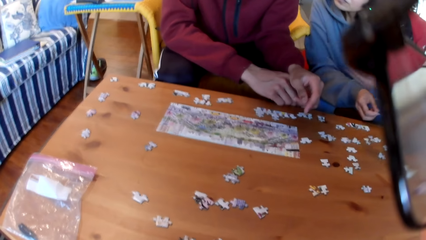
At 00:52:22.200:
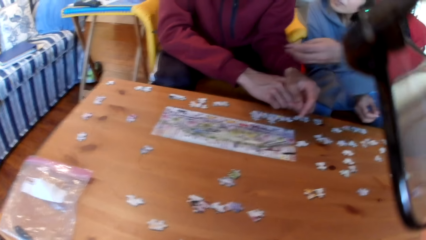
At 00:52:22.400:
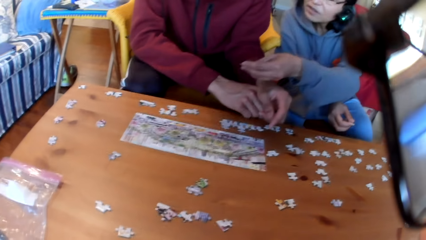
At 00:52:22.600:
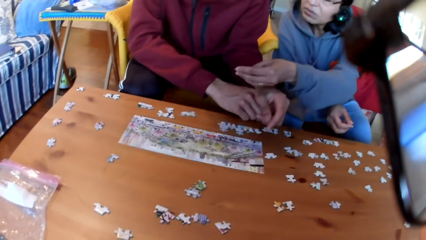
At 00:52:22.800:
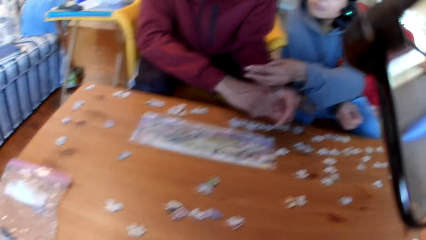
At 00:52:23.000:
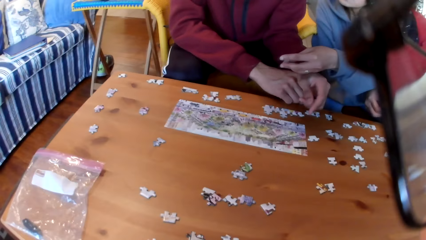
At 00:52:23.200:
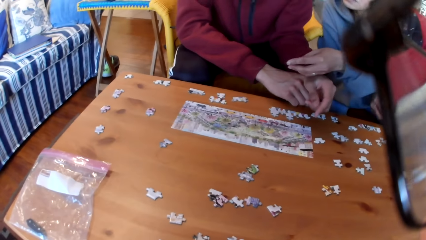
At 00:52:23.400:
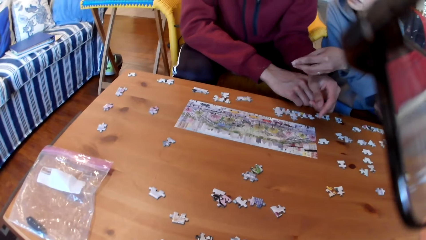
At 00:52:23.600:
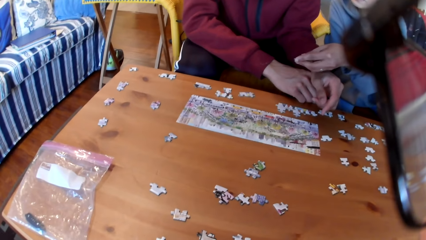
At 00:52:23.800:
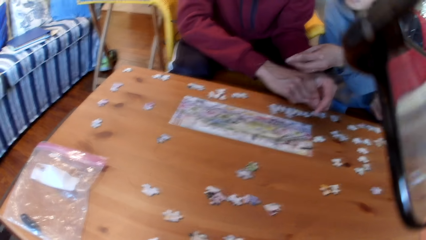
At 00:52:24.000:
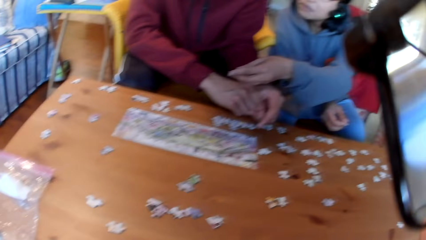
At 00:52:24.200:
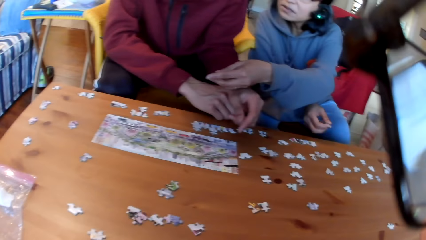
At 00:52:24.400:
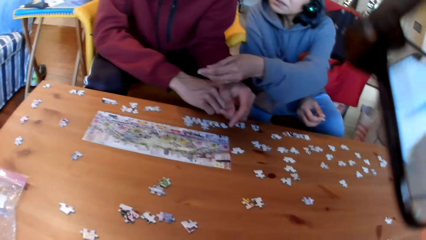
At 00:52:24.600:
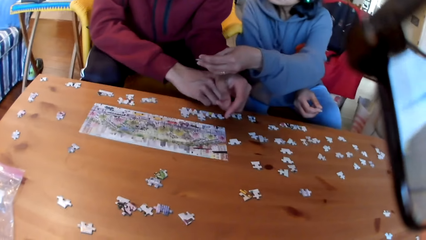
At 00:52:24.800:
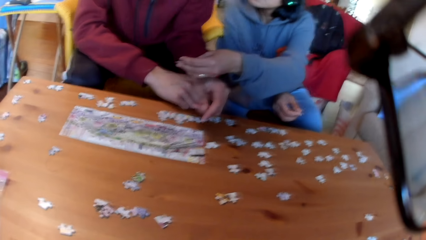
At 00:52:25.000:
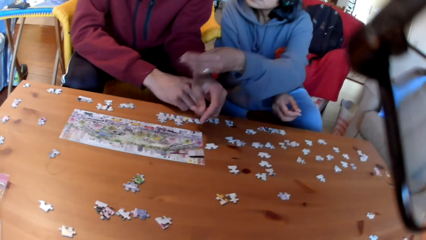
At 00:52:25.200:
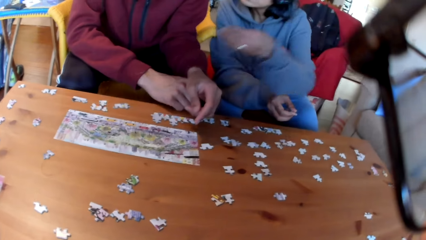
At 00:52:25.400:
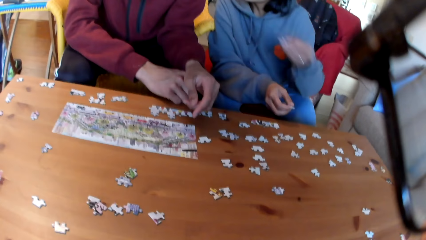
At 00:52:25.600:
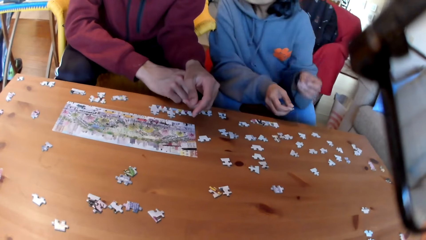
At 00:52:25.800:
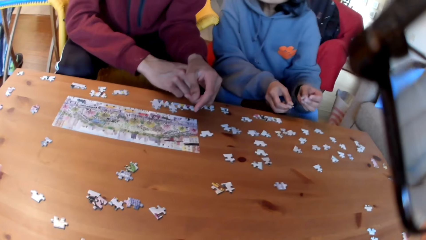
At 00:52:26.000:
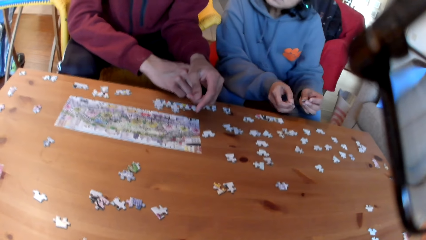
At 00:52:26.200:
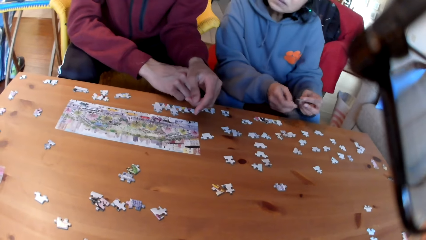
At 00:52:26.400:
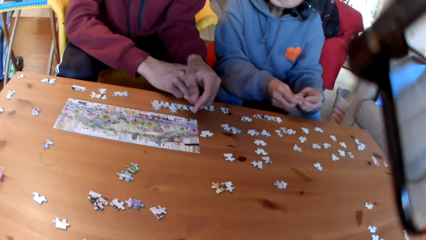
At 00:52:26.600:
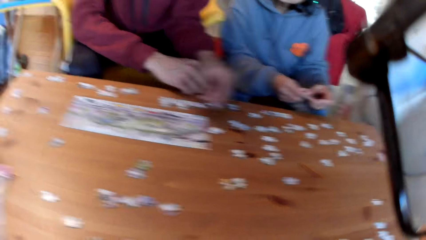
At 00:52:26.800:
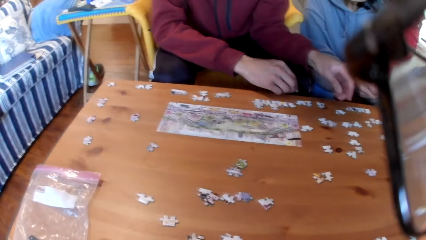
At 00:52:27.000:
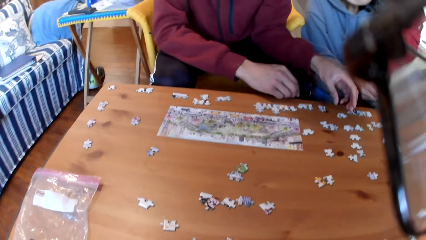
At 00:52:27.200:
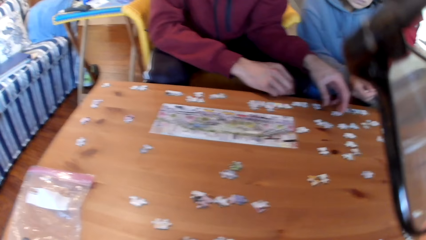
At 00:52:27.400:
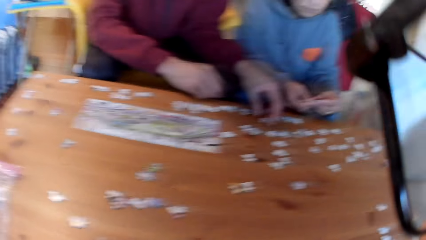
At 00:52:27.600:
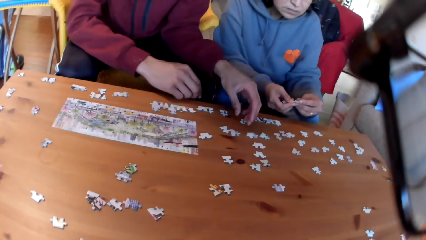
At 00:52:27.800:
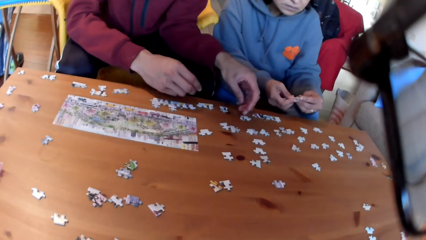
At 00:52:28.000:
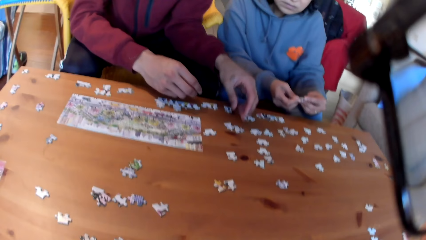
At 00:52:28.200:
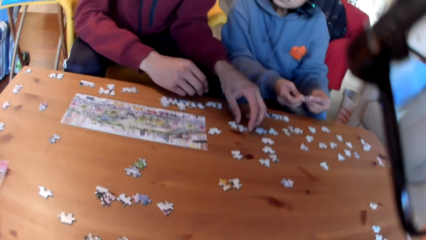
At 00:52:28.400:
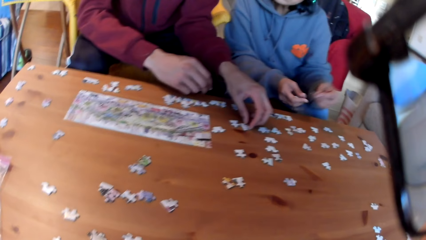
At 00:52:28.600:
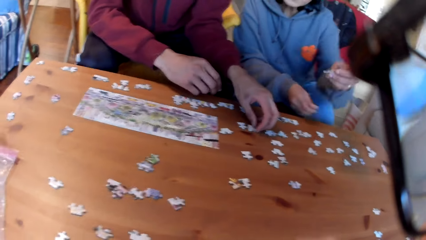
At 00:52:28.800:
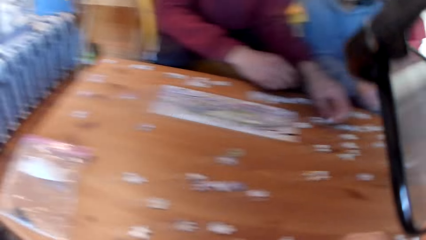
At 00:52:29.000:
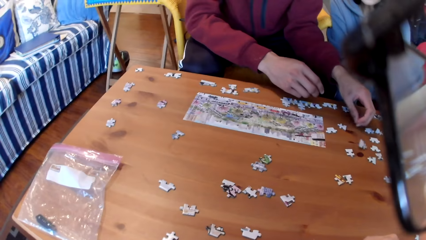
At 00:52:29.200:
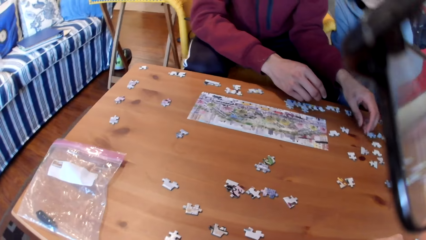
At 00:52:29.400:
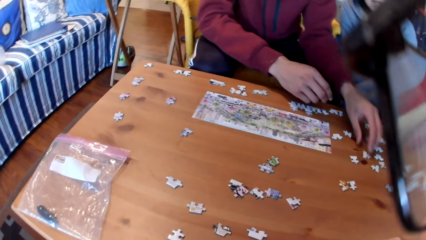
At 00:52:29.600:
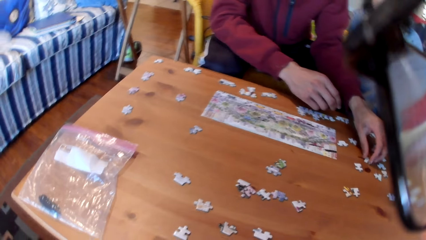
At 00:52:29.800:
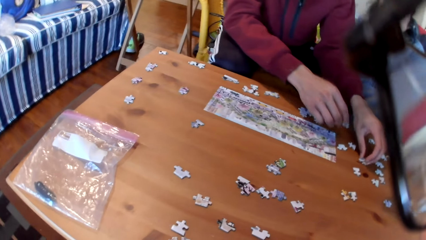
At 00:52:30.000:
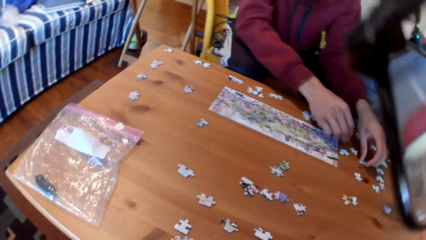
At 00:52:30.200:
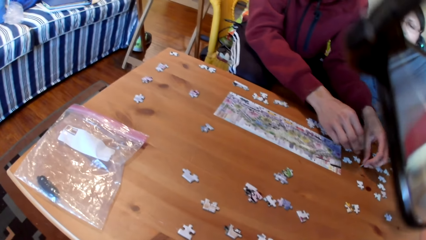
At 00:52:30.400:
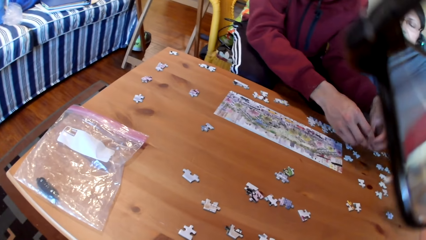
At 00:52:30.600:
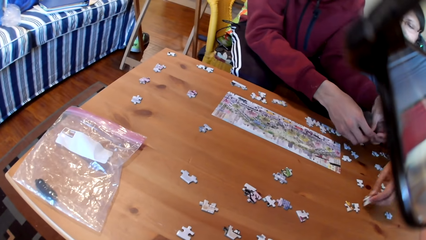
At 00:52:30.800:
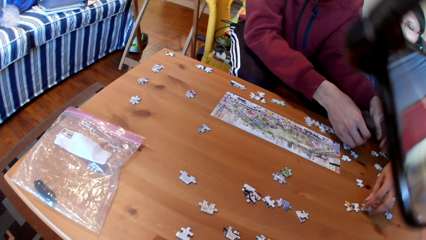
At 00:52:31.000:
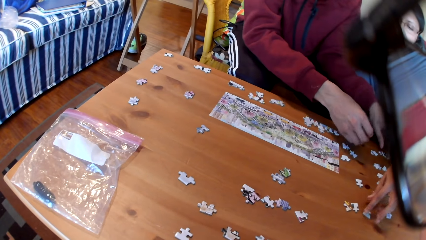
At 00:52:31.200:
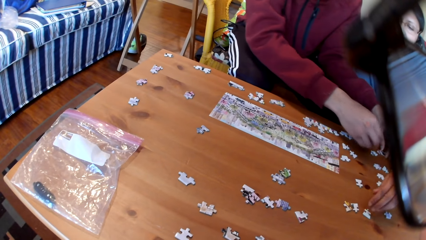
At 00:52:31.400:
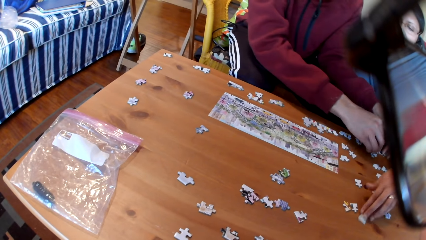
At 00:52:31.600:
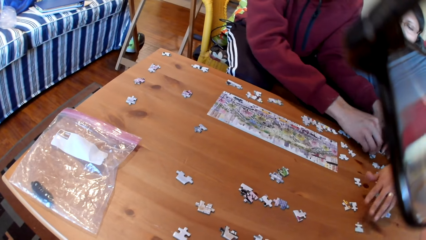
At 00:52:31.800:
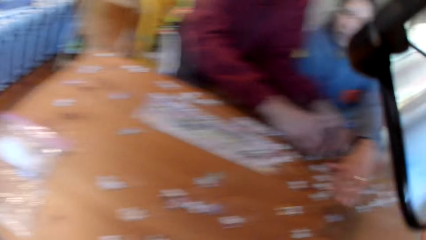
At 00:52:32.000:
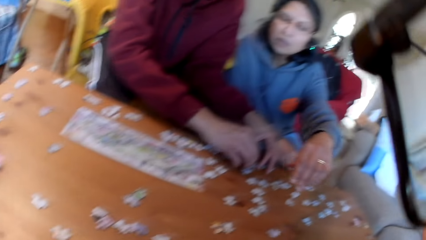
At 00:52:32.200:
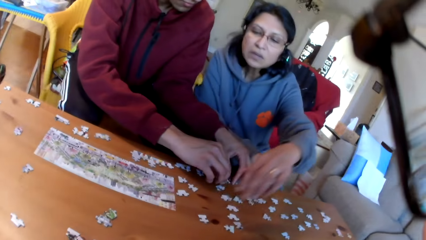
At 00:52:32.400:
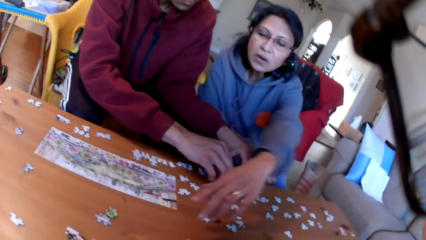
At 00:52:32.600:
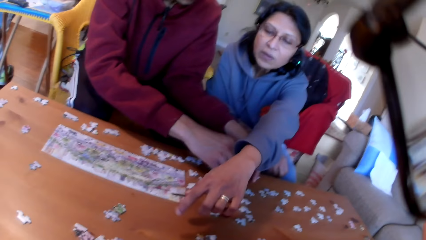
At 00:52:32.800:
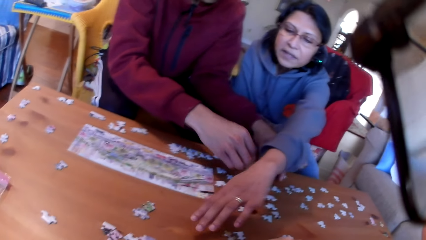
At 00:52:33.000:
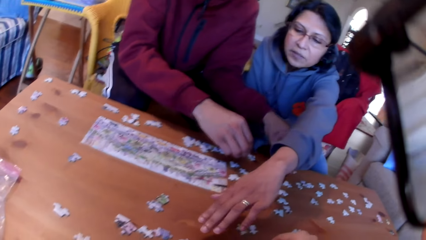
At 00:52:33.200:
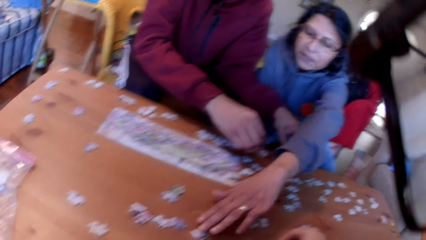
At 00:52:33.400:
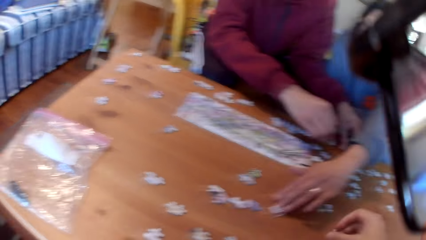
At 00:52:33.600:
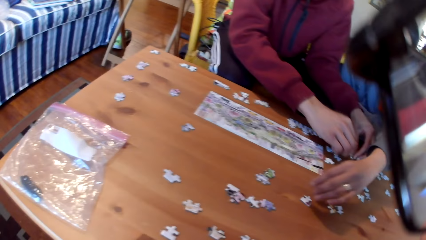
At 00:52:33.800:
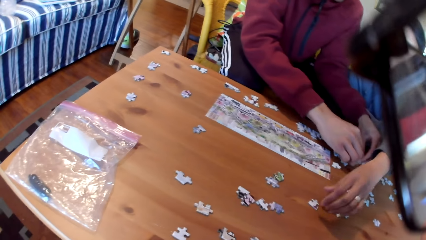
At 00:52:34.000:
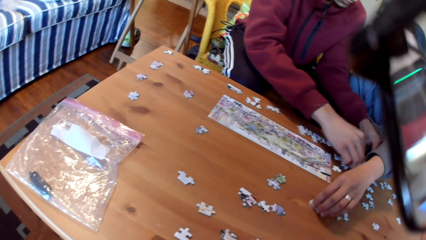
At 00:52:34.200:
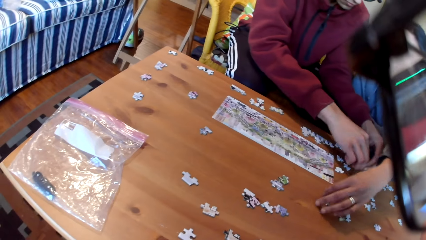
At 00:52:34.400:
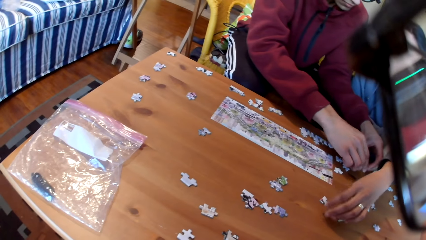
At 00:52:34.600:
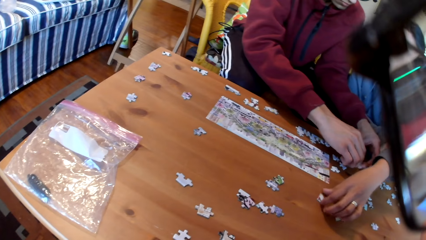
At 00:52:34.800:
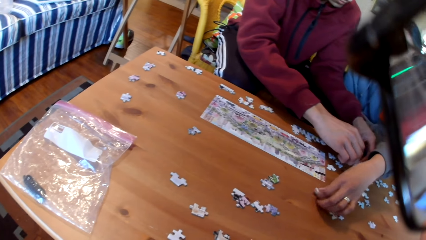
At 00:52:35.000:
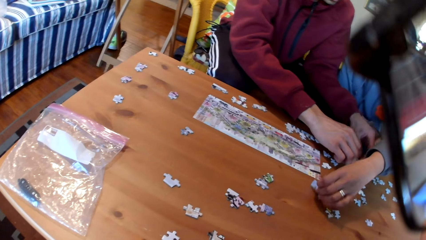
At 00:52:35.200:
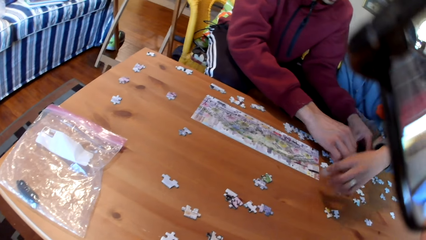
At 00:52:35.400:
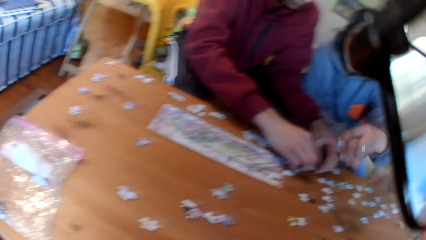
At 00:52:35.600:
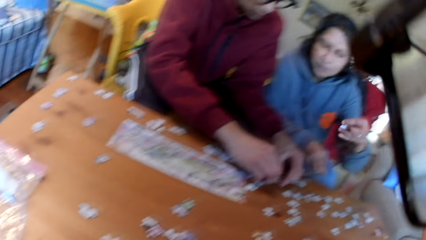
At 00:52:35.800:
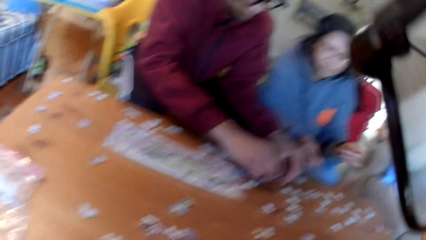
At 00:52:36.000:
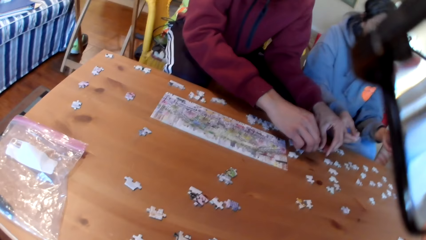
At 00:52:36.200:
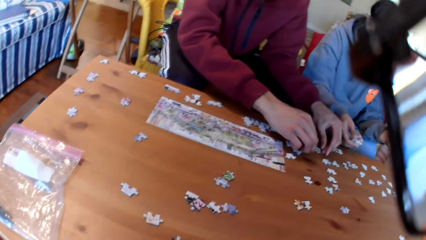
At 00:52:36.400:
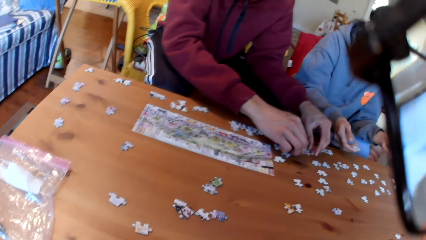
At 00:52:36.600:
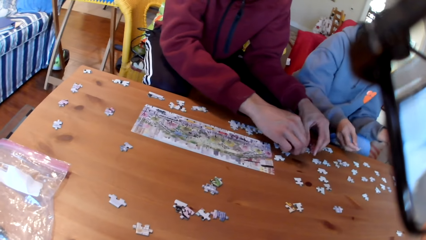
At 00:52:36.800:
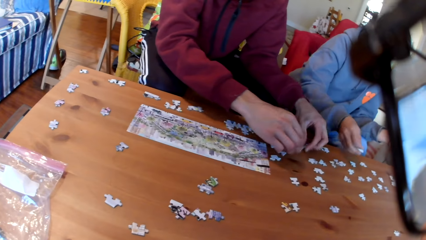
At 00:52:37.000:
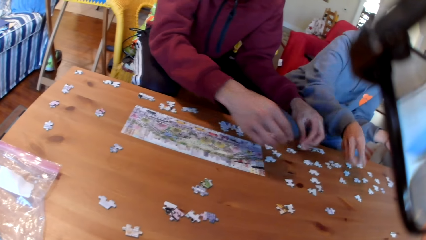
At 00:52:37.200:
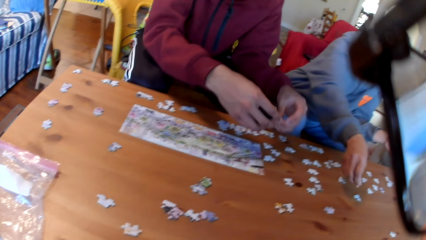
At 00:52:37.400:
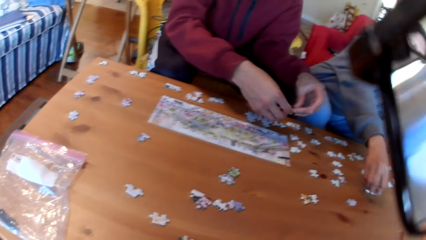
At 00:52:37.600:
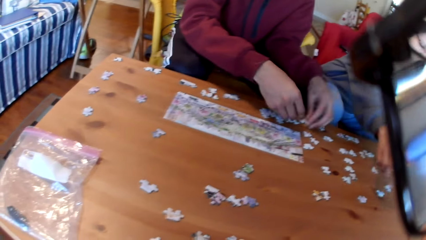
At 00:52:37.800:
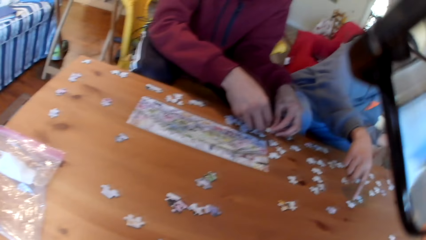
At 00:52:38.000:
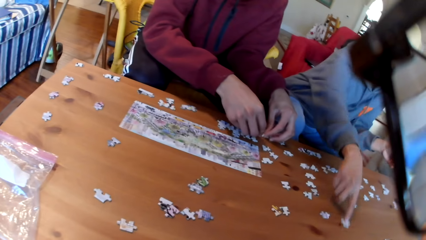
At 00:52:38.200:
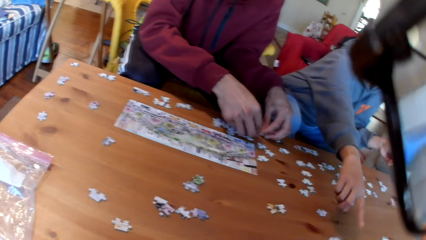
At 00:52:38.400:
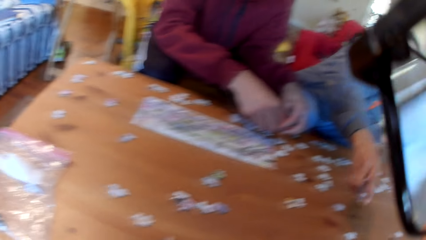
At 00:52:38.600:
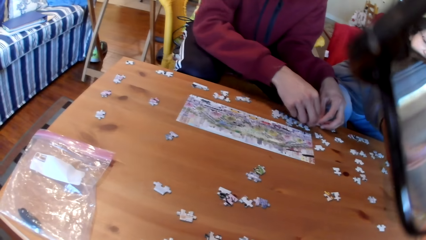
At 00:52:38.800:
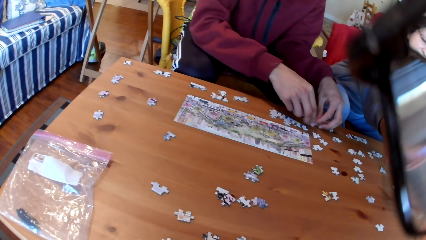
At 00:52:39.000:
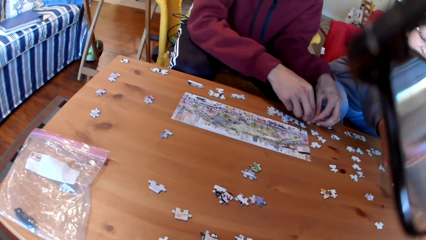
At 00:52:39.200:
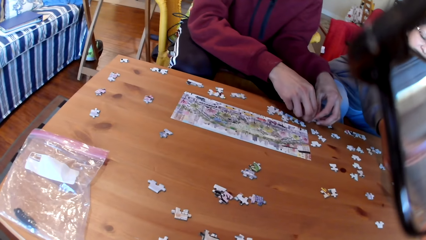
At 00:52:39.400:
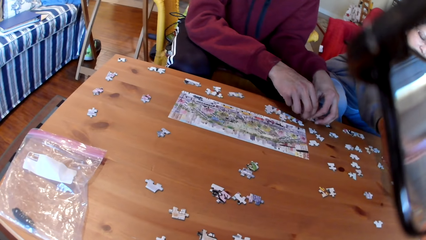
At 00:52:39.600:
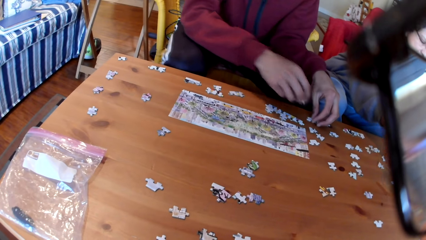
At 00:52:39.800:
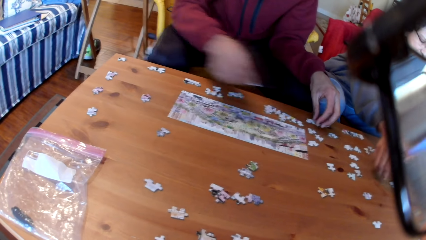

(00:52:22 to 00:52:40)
A woman tries to give a man a jigsaw puzzle. The woman shows the man a puzzle. The man touches the puzzles. The man arranges the jigsaw puzzle. The man takes a puzzle. The woman puts a puzzle on the table. The woman moves a puzzle. The woman takes a puzzle. The camera wearer takes a puzzle. The man joins the puzzles. The woman takes a puzzle. The woman puts a puzzle on the table. The man arranges the jigsaw puzzle. The man joins the puzzles. The woman puts a puzzle on the table.
